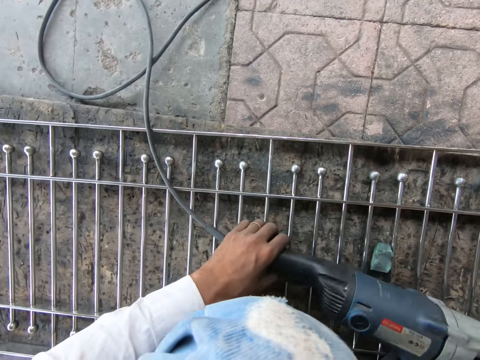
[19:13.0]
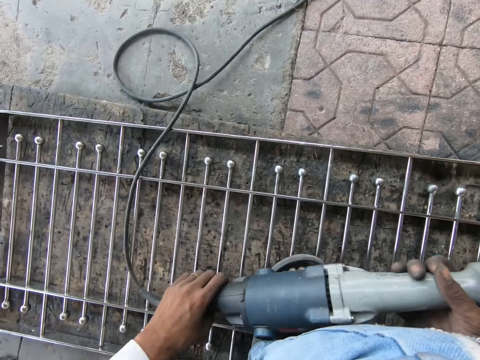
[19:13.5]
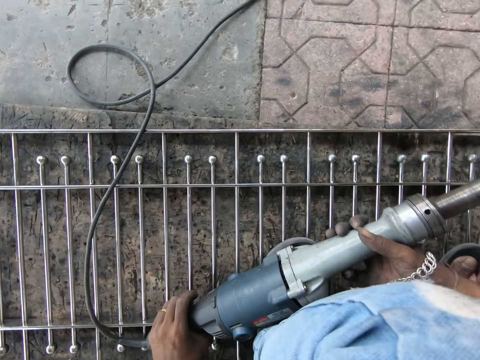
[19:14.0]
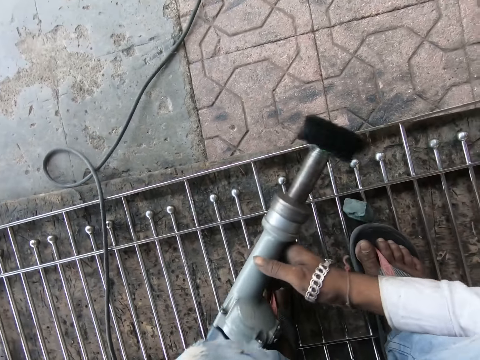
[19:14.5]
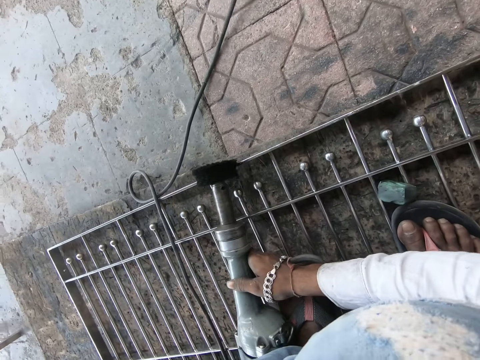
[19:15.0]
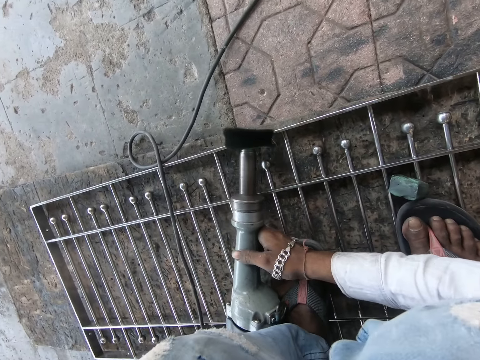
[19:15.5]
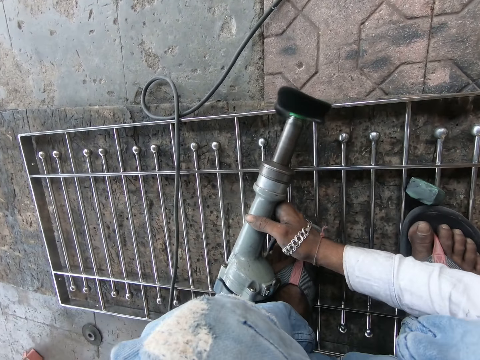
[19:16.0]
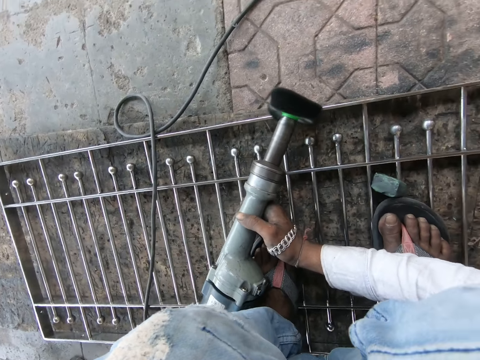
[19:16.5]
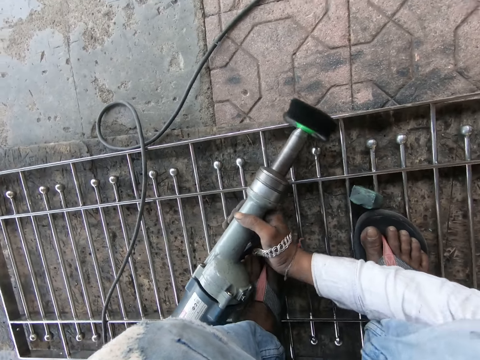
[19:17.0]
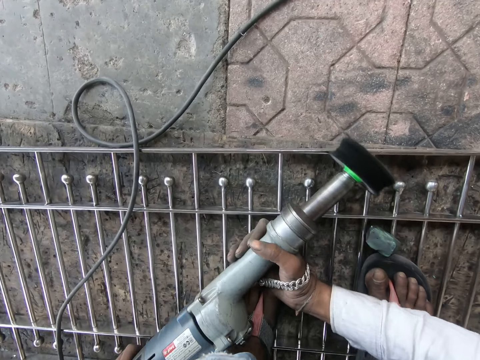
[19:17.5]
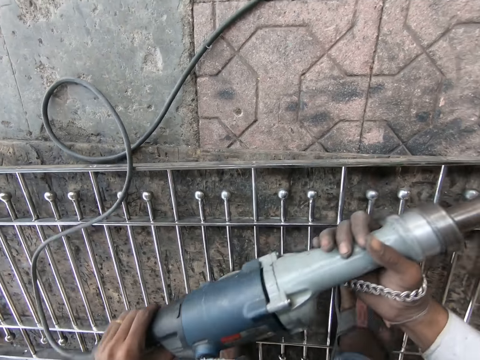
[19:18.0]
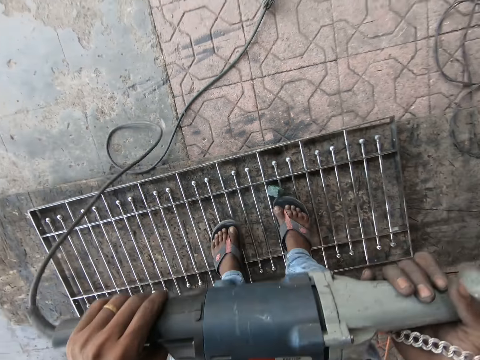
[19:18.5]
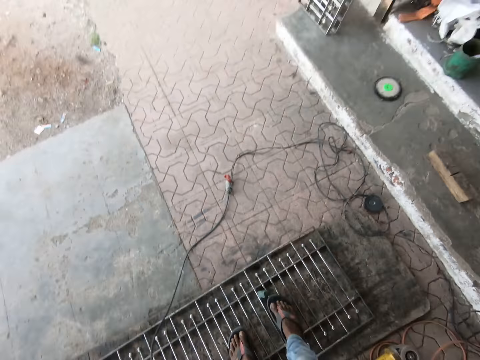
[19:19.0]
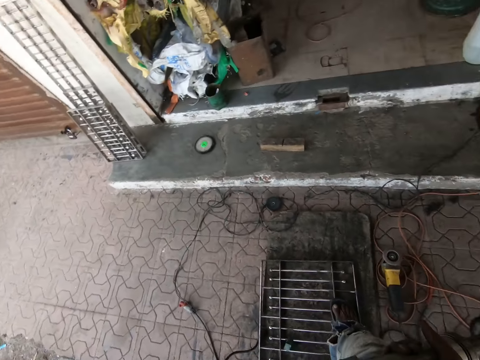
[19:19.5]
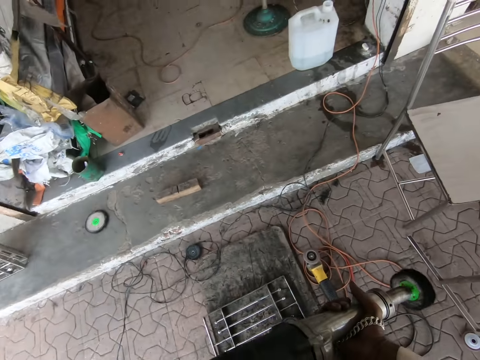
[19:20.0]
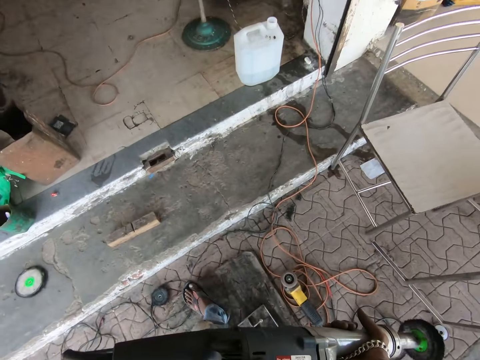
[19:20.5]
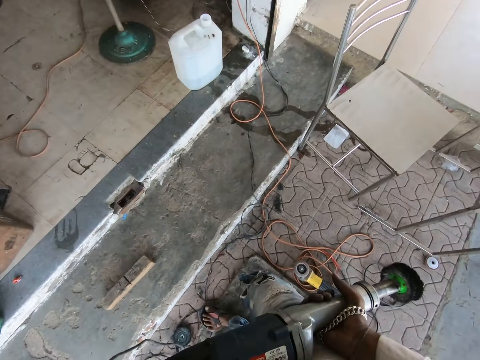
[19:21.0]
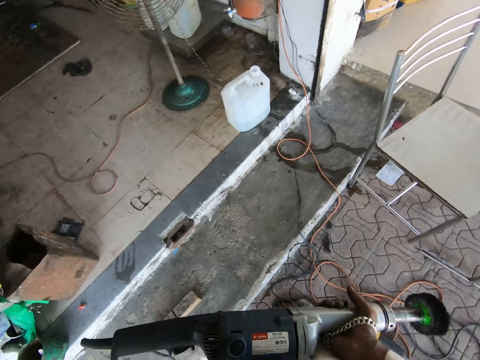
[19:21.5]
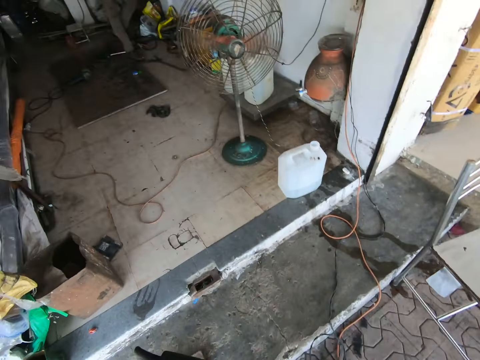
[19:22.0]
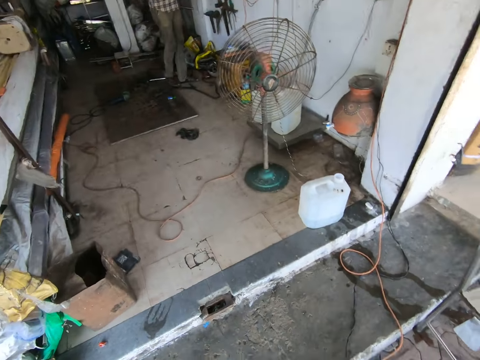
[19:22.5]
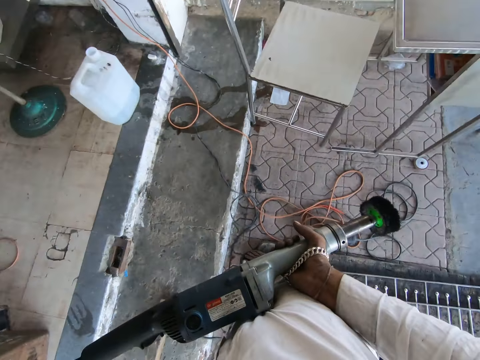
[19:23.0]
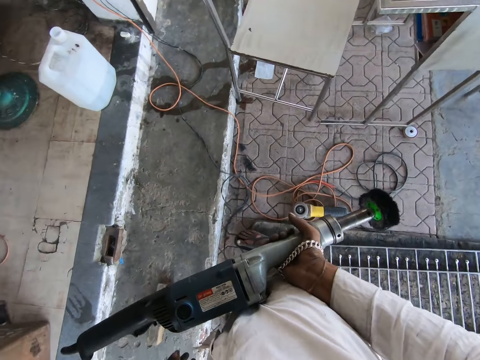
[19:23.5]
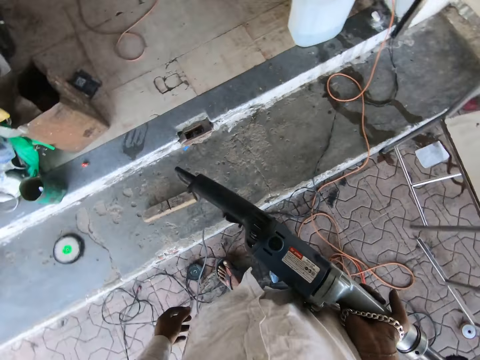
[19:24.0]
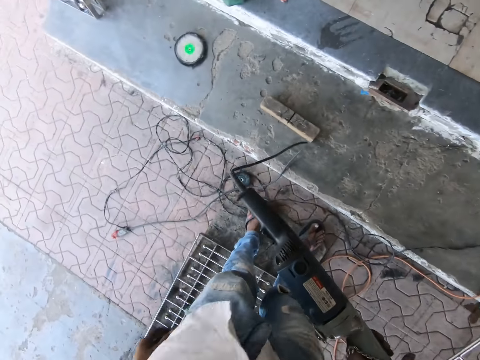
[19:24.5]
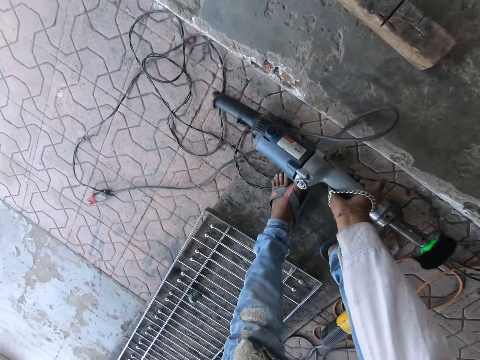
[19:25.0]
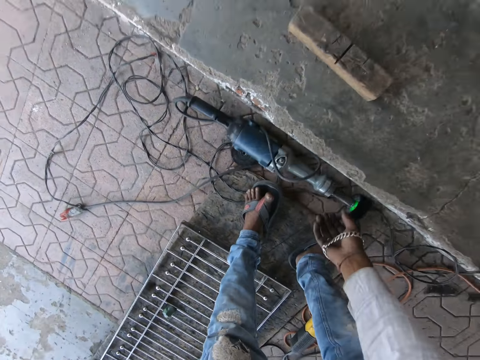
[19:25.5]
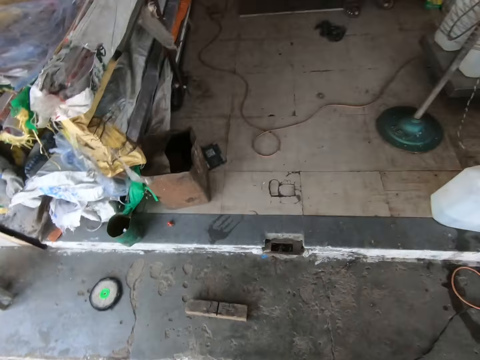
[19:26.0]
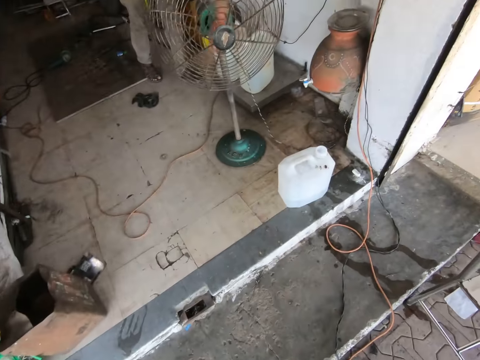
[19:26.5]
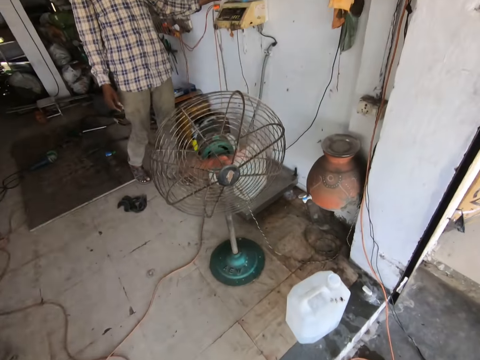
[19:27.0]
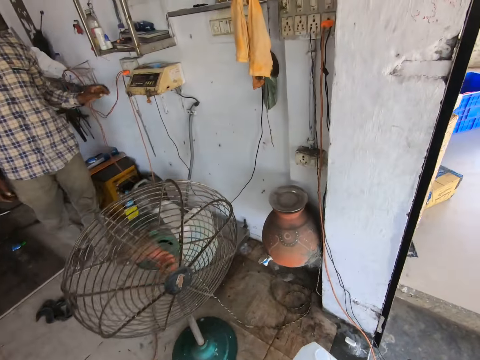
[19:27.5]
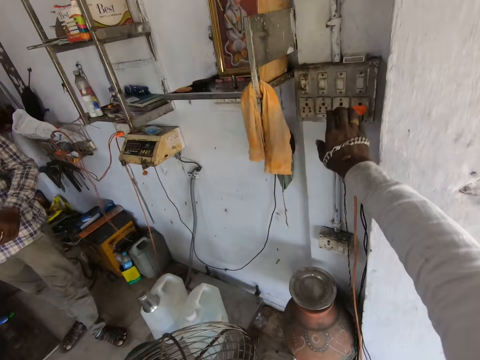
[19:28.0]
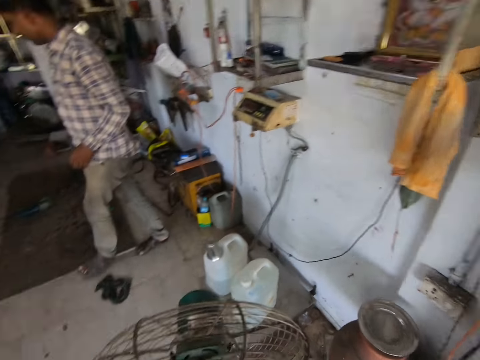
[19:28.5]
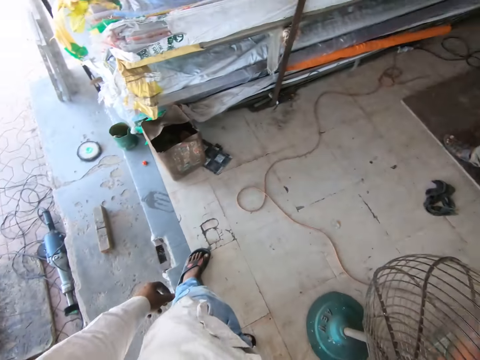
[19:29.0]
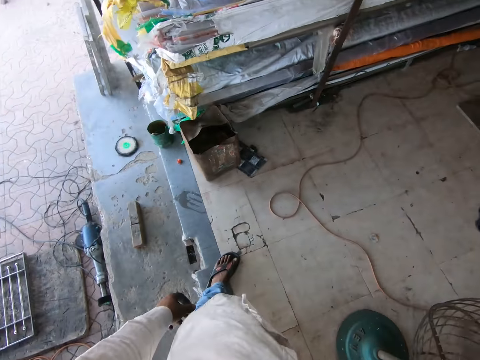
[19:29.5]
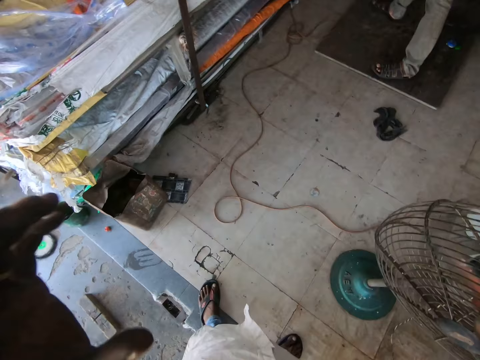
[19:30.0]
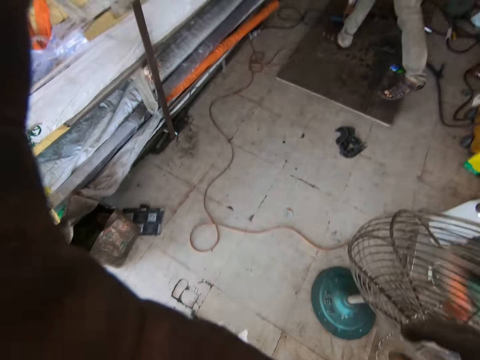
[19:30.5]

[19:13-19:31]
The camera wearer picks up the polishing machine or welding machine on the iron railing with both hands. He holds the welding machine with both hands. He moves the welding machine. He polishes the iron railing on the floor with the polishing machine in both hands. He welds the metal door mat with the welding machine. He lifts the welding machine. He stands up. He looks around. He walks around. He looks around. He holds the welding machine with his right hand. He bends. He drops the polishing machine on the floor with his right hand. He stands up. He walks in a house. A man takes his left hand off a switch on the wall. The man switches off a socket. The man turns. The camera wearer flips the switch on the wall with his right hand. The man walks around the house. The camera wearer looks around. He adjusts the camera. The man takes a welding machine on the floor.

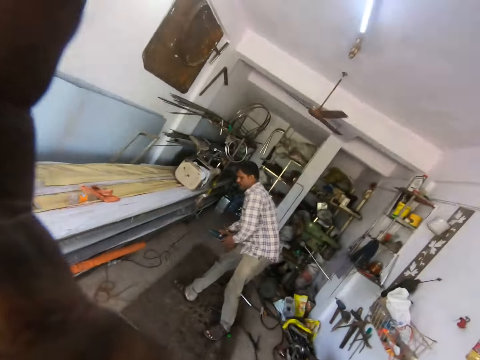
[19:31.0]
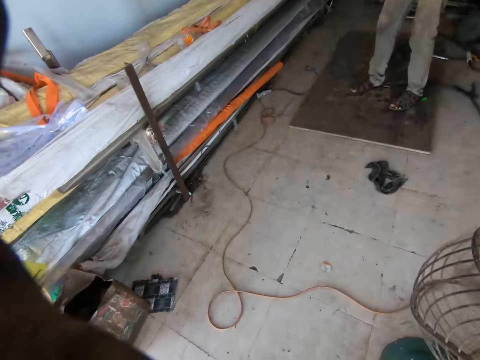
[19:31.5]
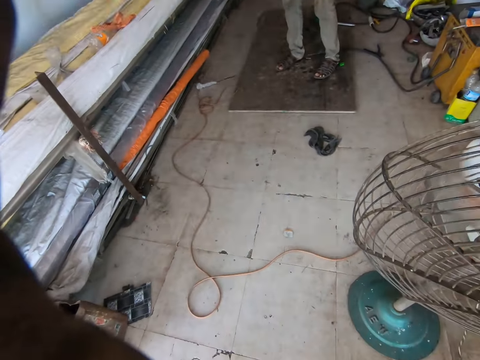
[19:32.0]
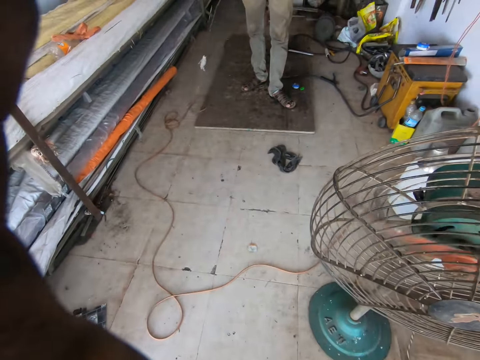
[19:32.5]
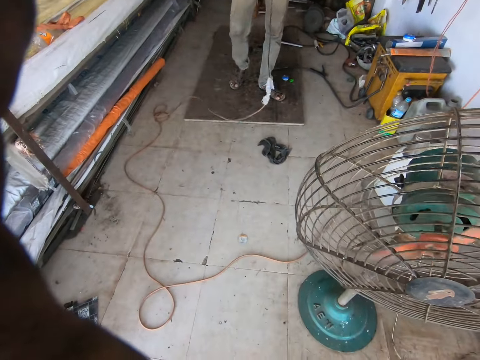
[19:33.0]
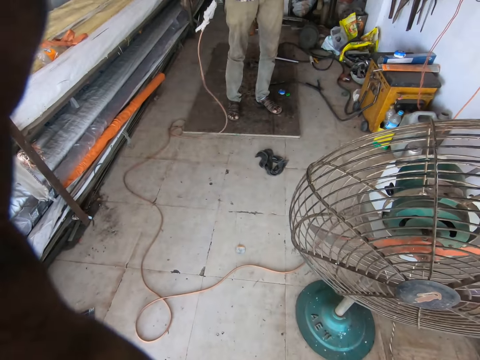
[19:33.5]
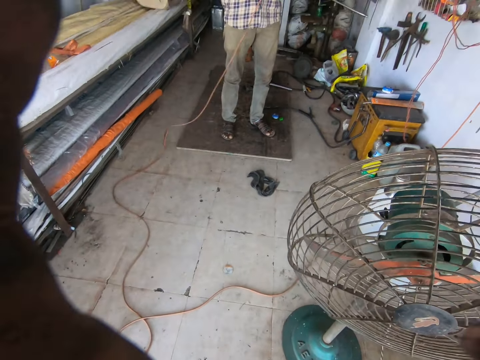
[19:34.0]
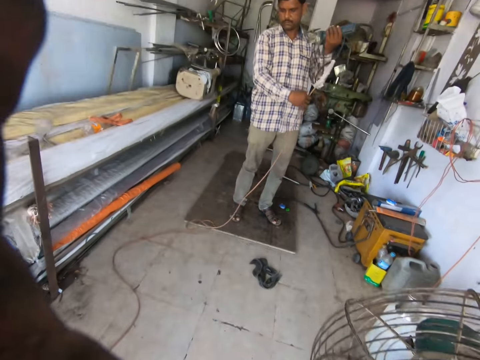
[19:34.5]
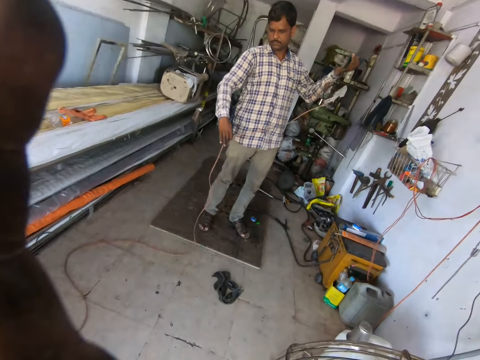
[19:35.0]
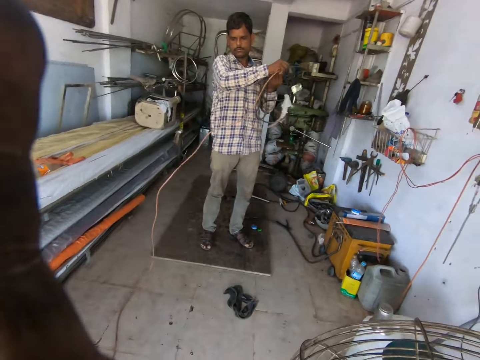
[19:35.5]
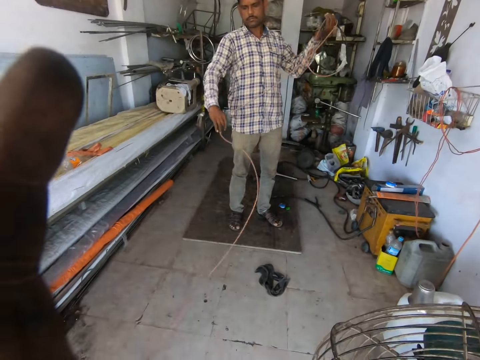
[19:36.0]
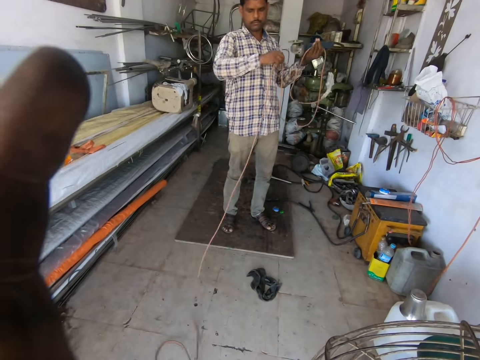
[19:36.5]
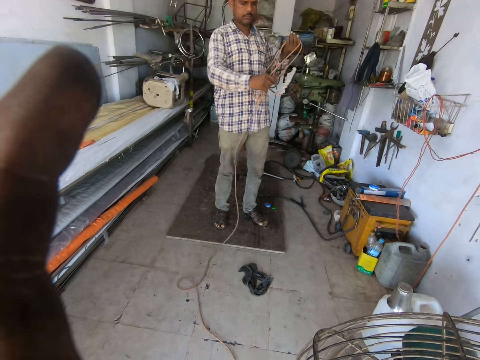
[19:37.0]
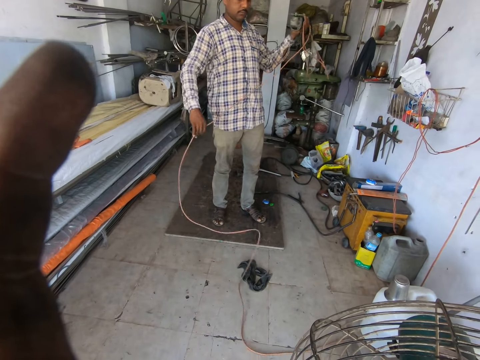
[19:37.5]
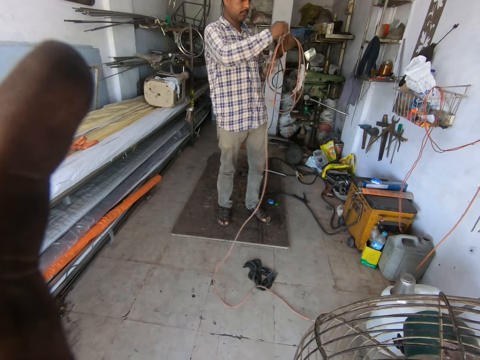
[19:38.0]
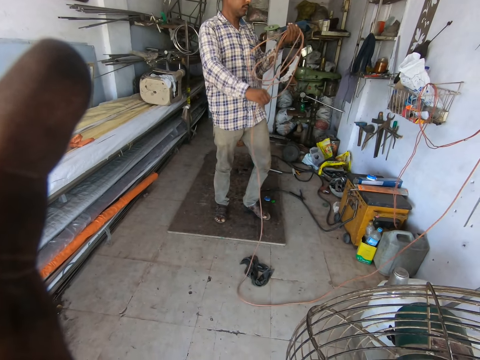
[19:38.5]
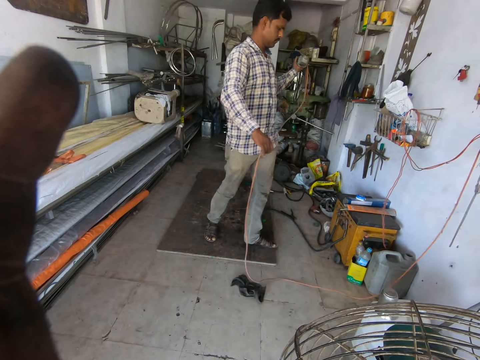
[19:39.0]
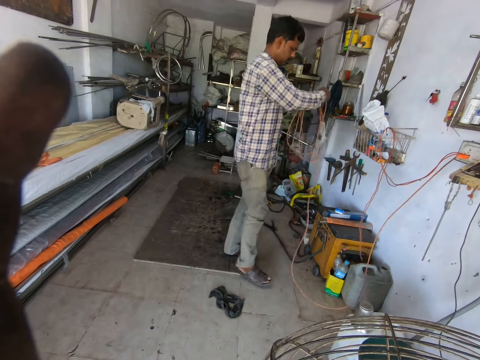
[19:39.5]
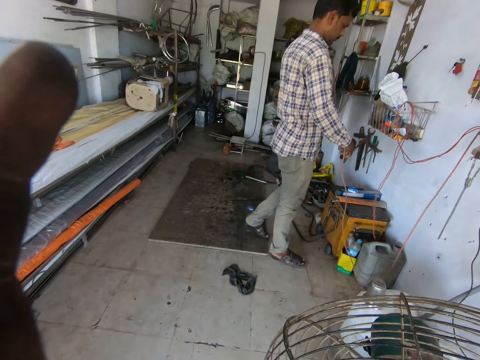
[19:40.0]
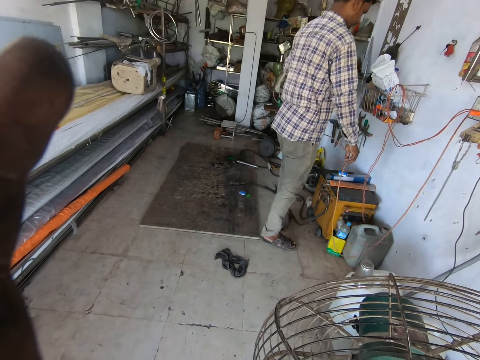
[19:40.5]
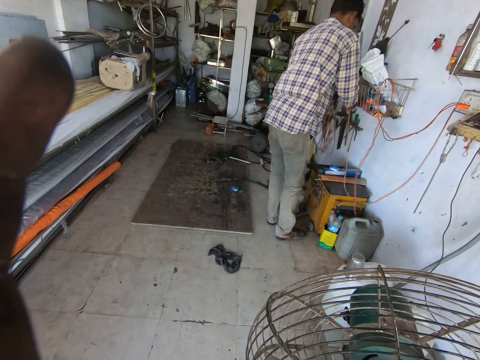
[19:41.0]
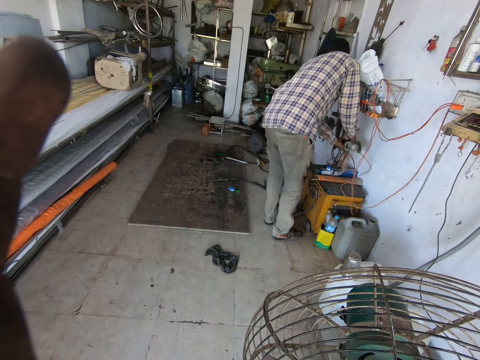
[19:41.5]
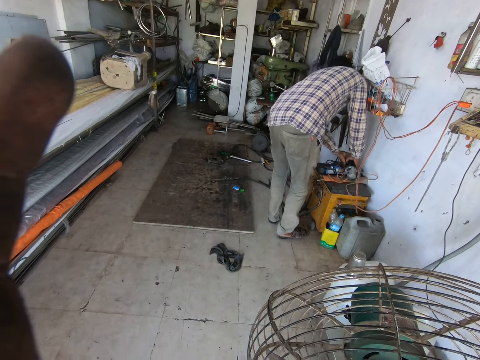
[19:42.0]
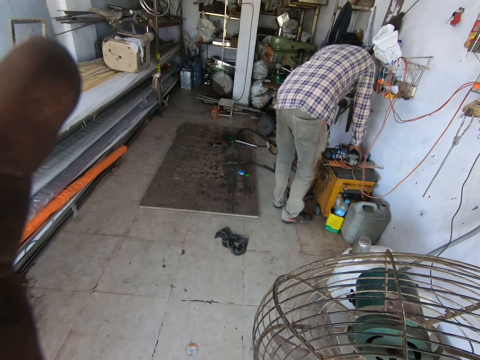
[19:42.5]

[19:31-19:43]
The man picks up a grinding machine on the workshop floor with his right hand. The man stands up. The man folds the welding machine cable. The camera wearer folds the wire of the grinding machine with both hands. They adjust the camera. The man folds the welding machine cable. The man walks around. The man bends. The man drops the grinding machine on a welding machine with both hands. The man puts the welding machine cable on a stool.
